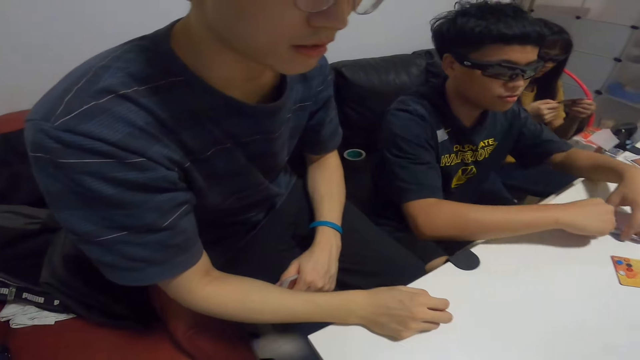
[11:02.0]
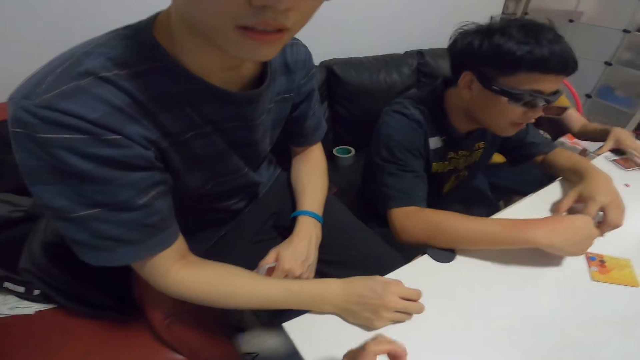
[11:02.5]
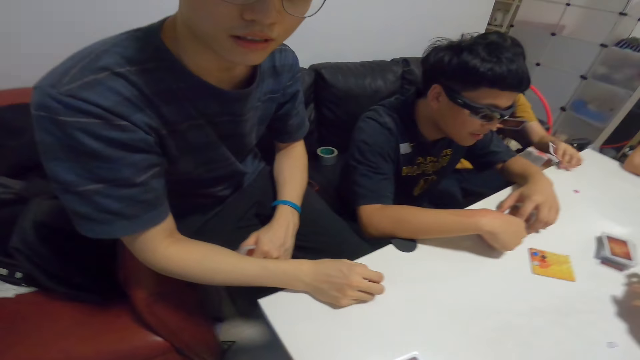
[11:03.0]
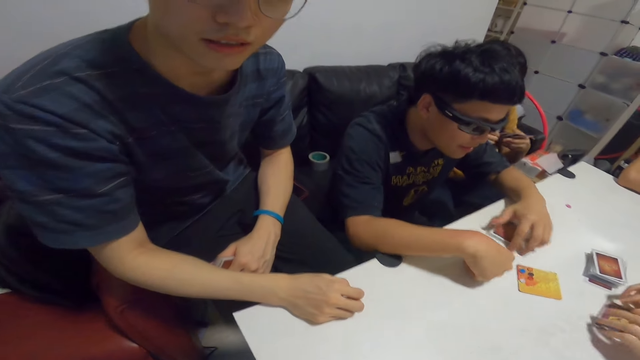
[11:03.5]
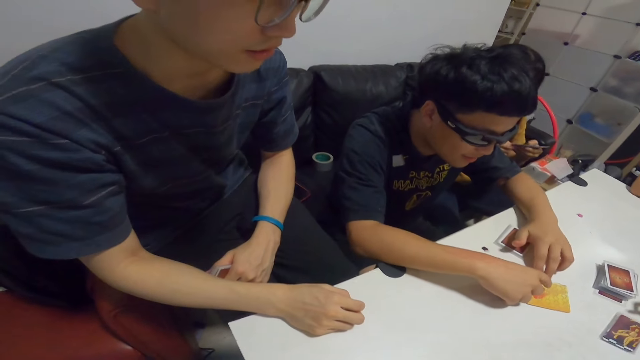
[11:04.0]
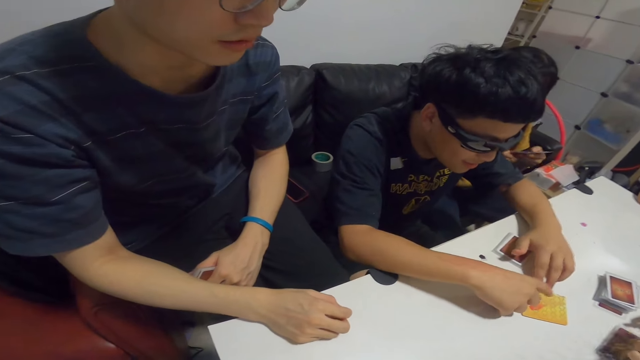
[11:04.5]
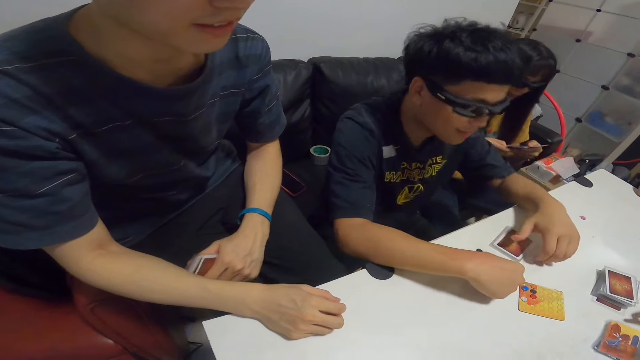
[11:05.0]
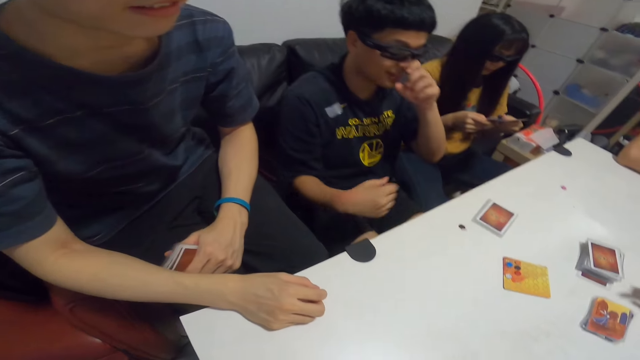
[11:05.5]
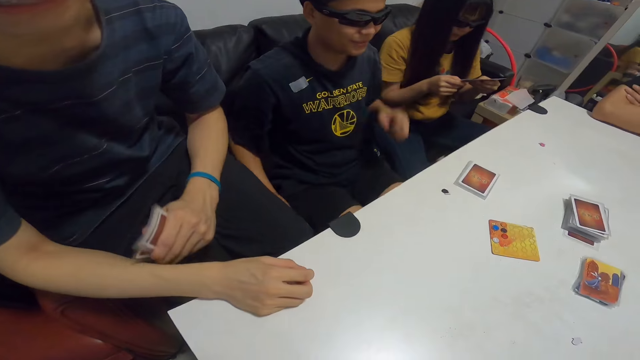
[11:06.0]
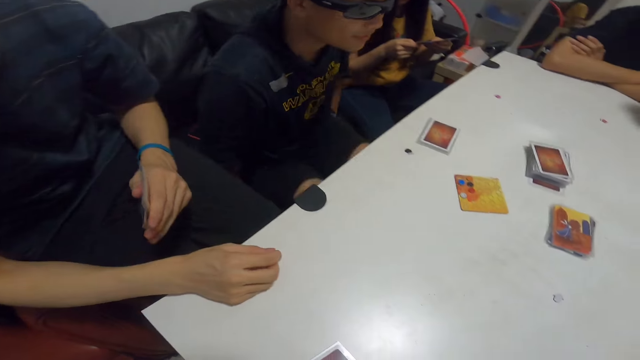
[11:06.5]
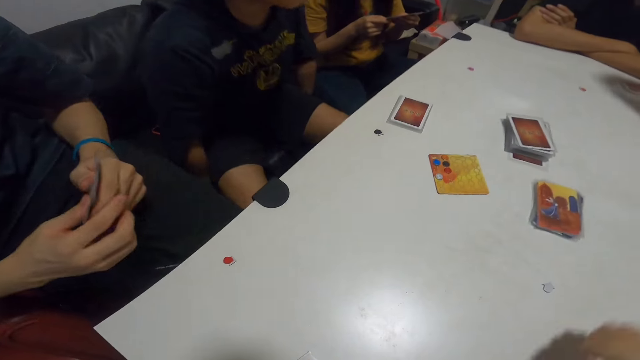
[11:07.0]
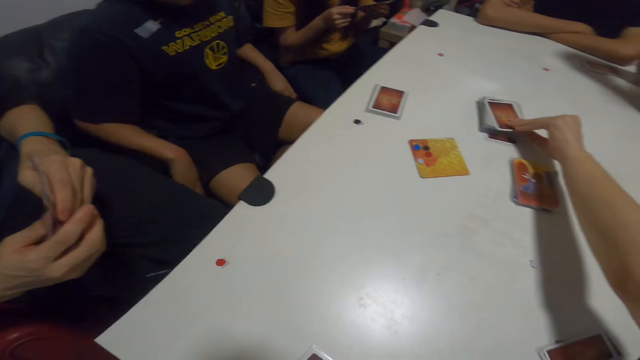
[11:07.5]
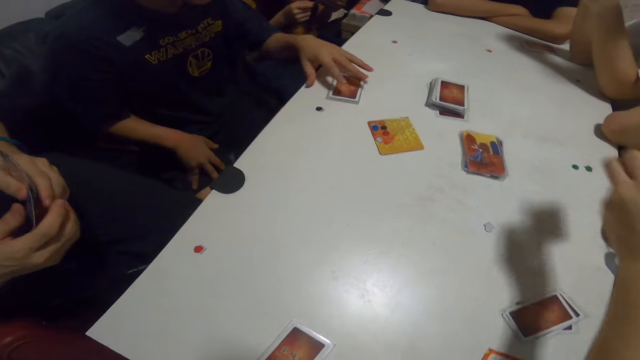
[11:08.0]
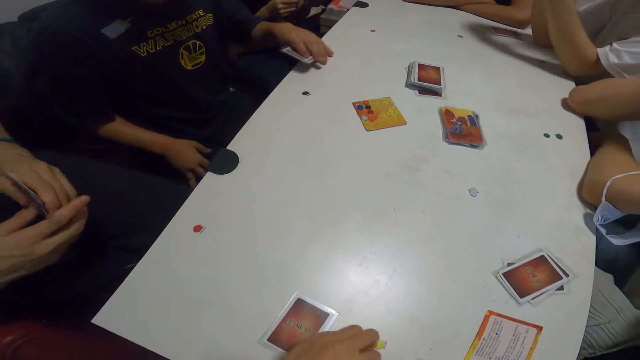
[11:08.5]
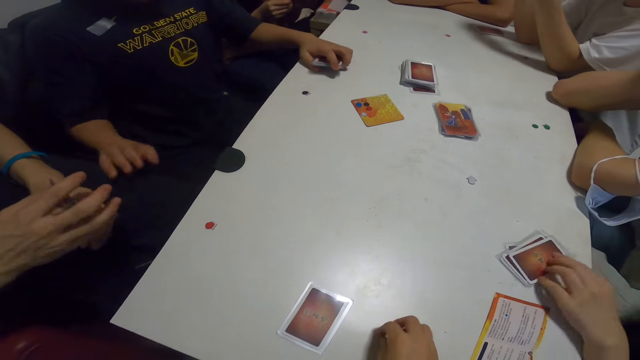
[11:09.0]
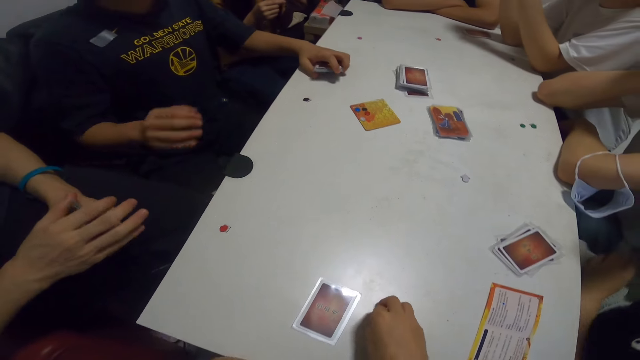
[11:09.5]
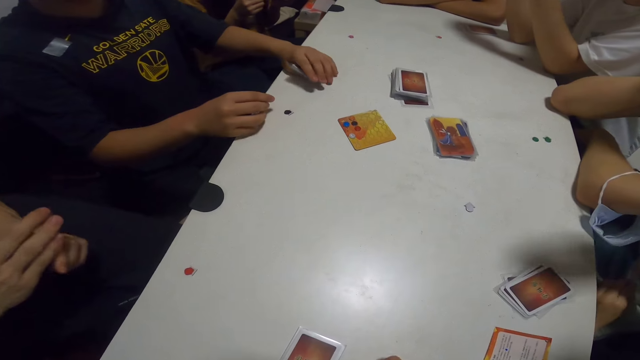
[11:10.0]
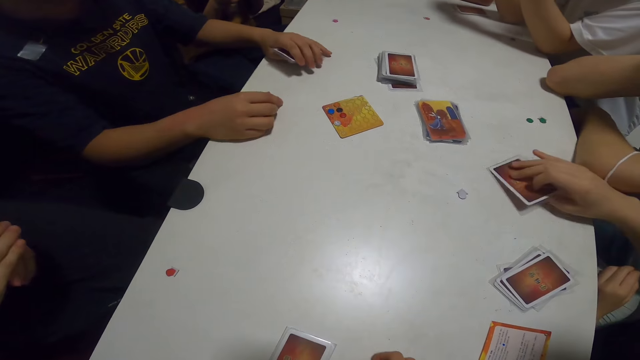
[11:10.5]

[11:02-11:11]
A man picks the cards. Another man picks the cards.

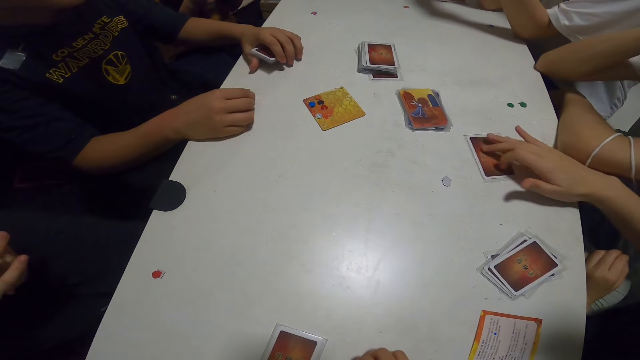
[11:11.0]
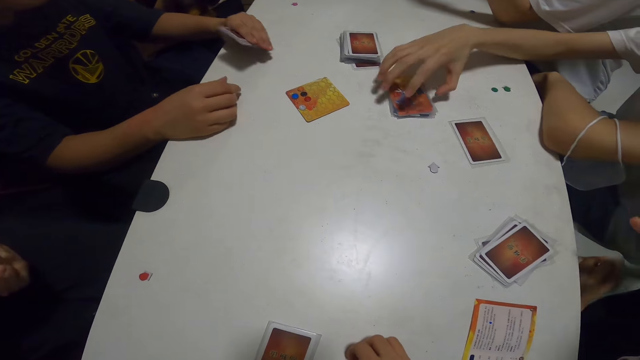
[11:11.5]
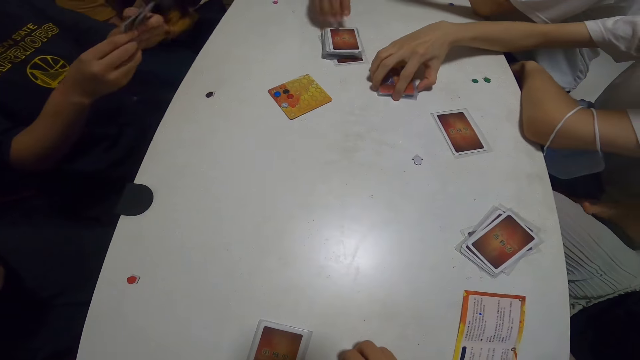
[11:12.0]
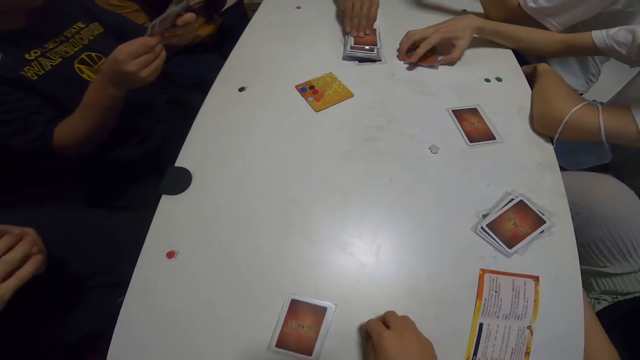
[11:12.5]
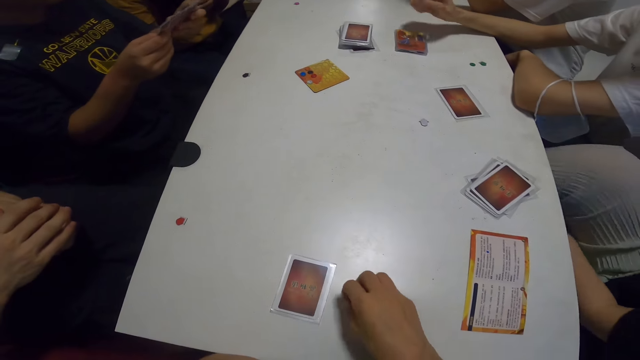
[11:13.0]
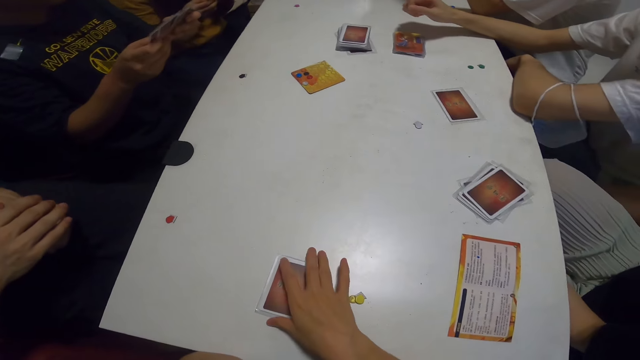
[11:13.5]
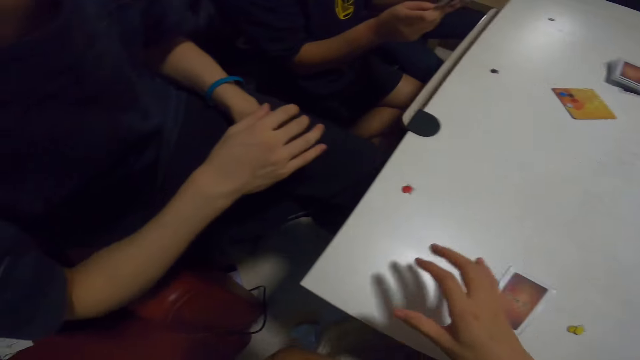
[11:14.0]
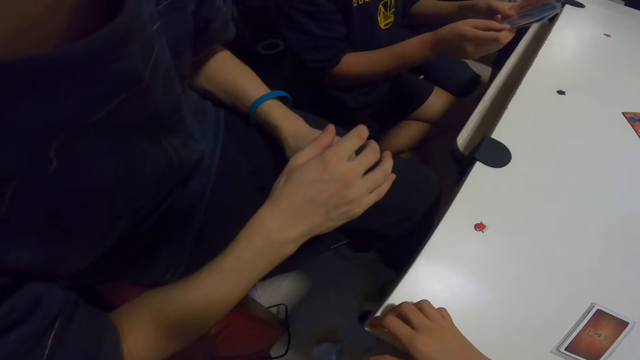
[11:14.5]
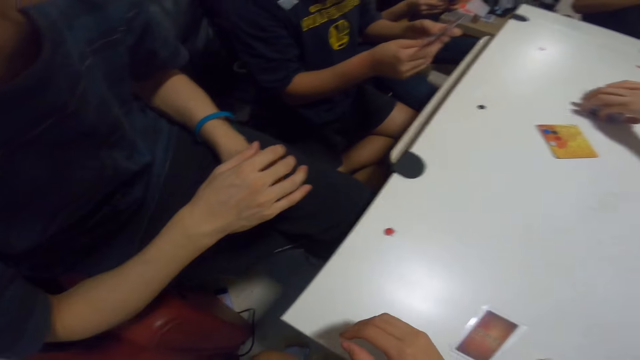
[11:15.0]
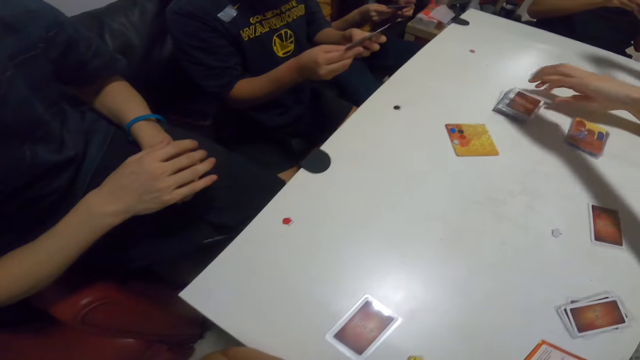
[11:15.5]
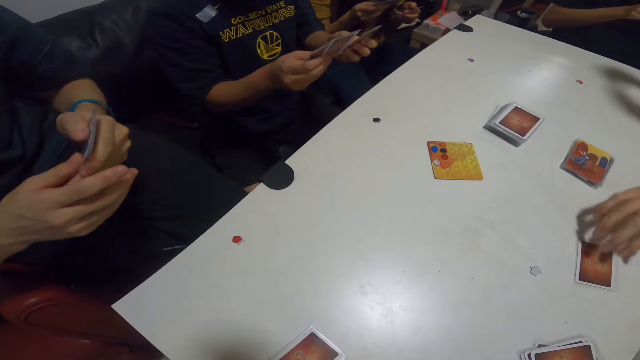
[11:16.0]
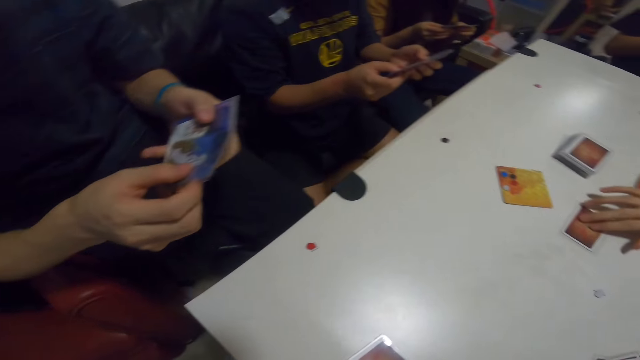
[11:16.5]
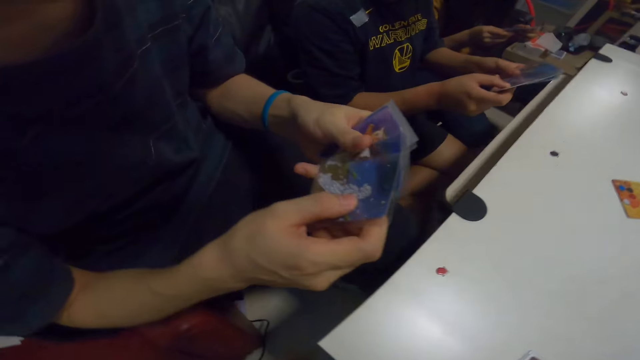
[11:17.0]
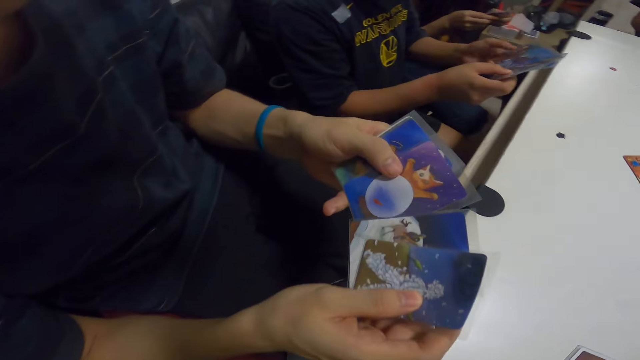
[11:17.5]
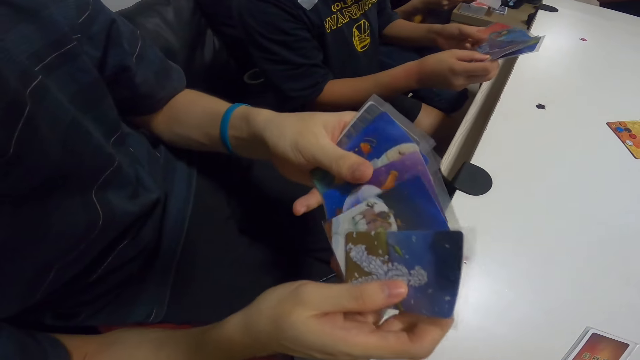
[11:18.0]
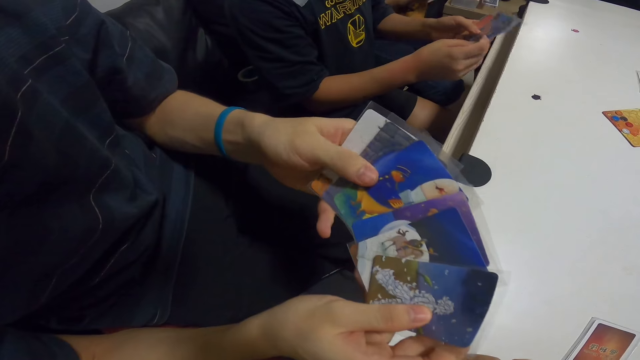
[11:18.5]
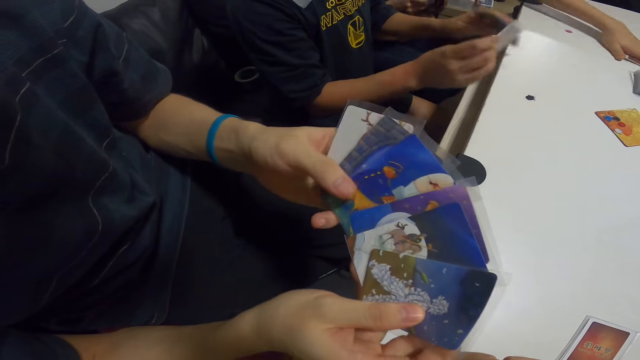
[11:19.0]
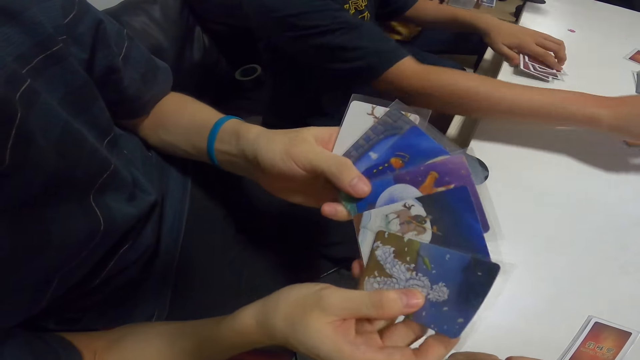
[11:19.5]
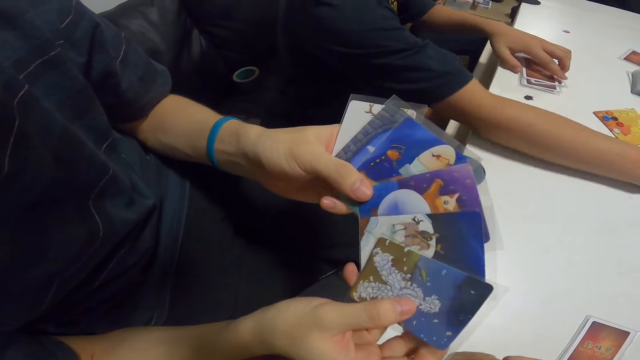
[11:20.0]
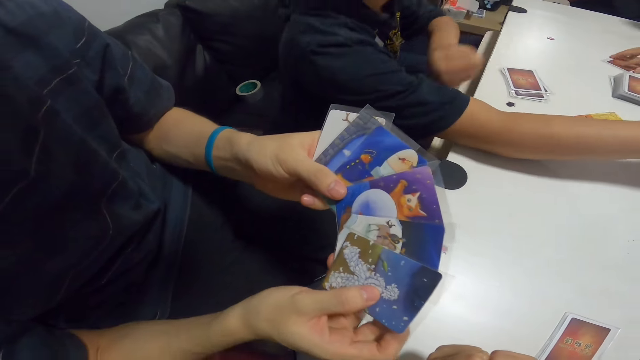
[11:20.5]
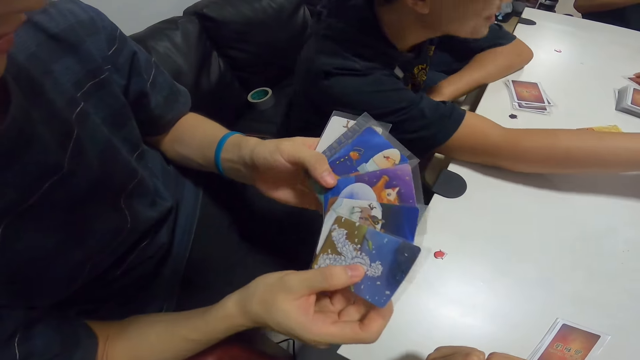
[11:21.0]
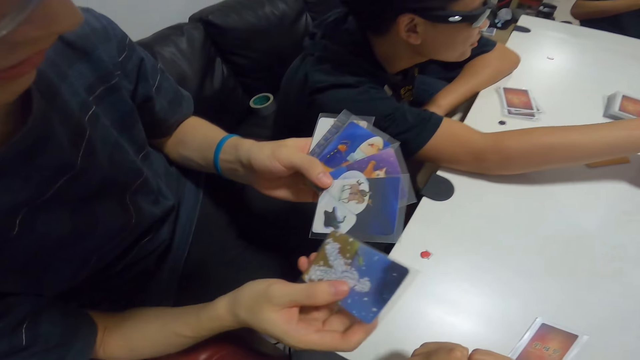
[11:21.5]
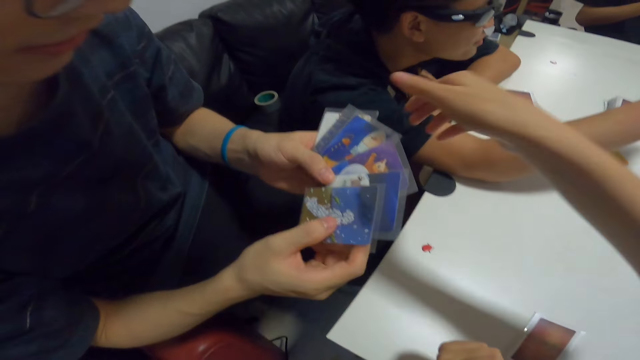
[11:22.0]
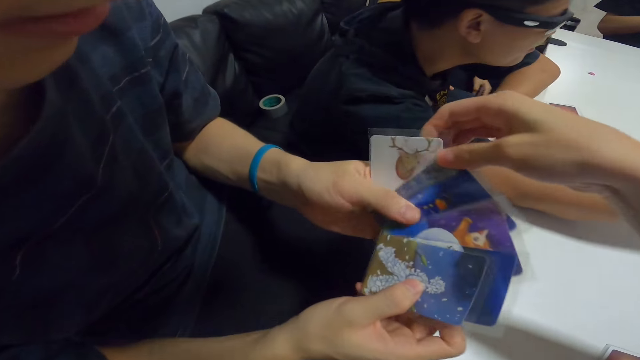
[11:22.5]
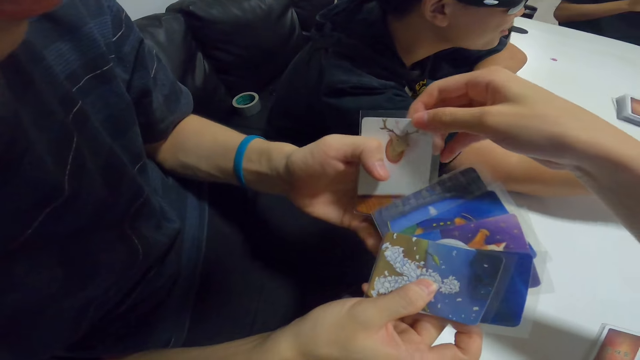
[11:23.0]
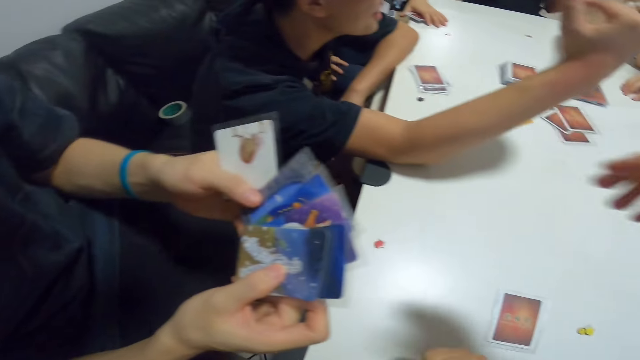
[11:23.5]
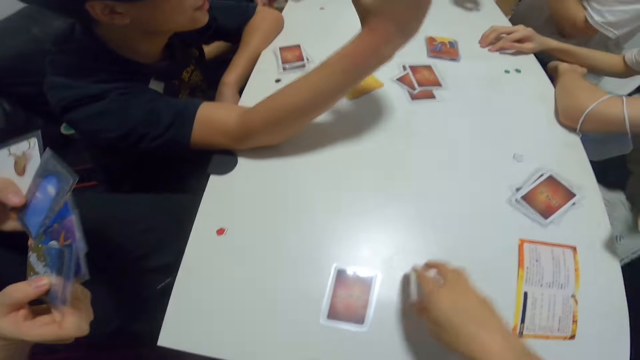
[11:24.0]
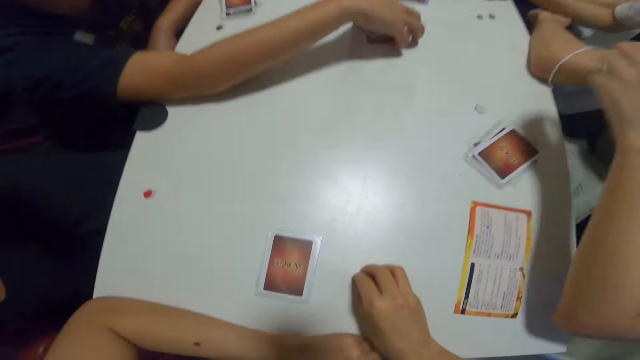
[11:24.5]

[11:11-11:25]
A man pulls the cards. The camera wearer interacts with a guy. Another man stares at the cards. The camera wearer touches the cards of the guy.
